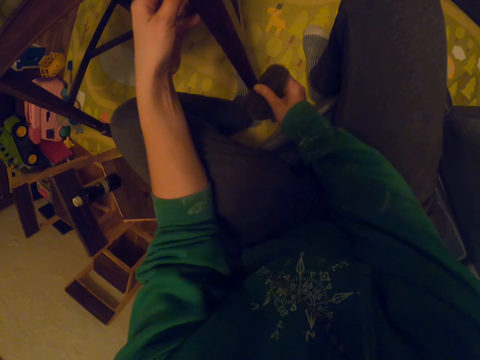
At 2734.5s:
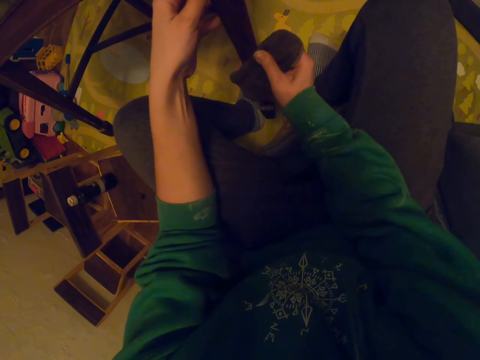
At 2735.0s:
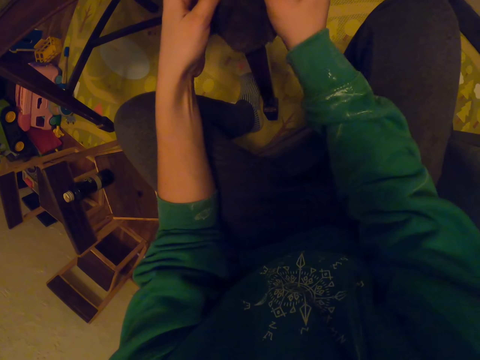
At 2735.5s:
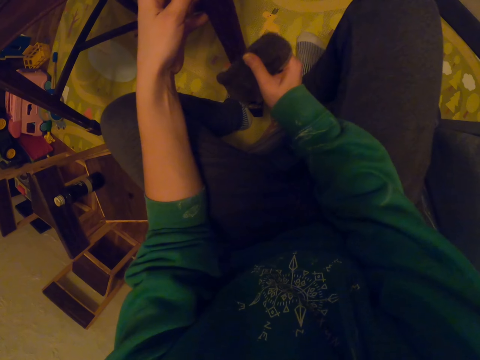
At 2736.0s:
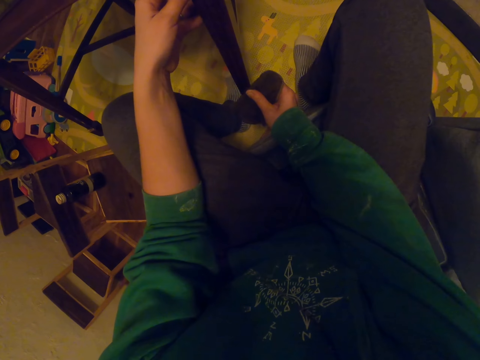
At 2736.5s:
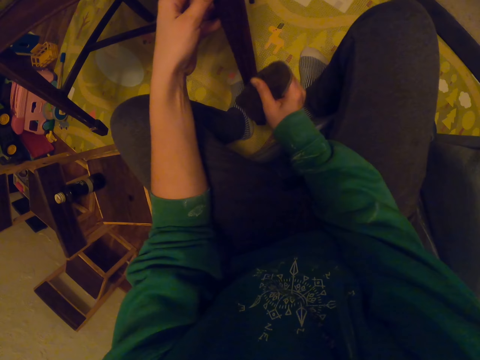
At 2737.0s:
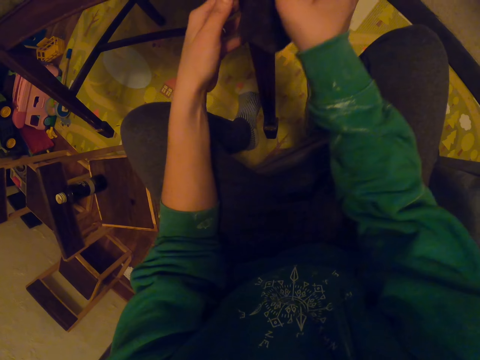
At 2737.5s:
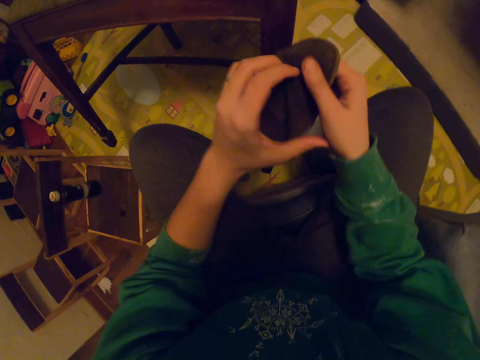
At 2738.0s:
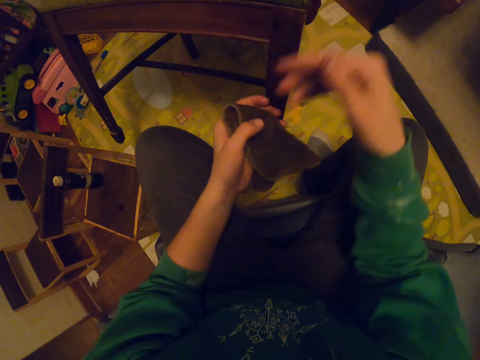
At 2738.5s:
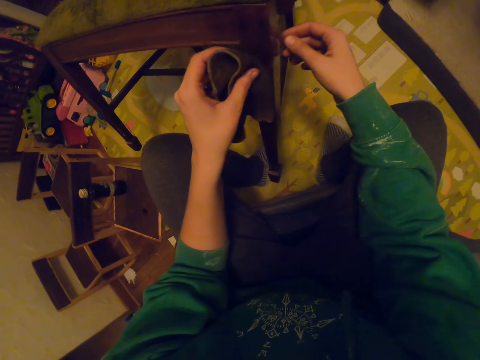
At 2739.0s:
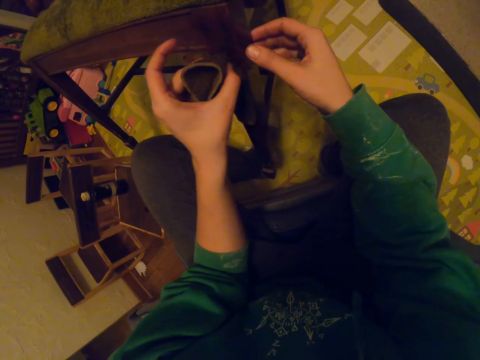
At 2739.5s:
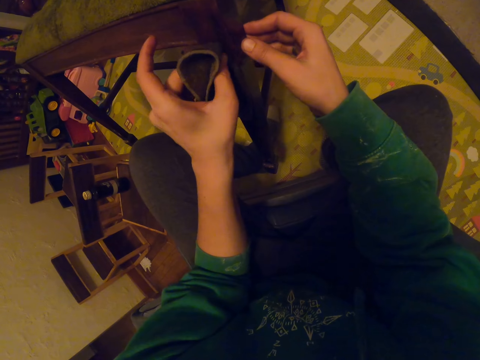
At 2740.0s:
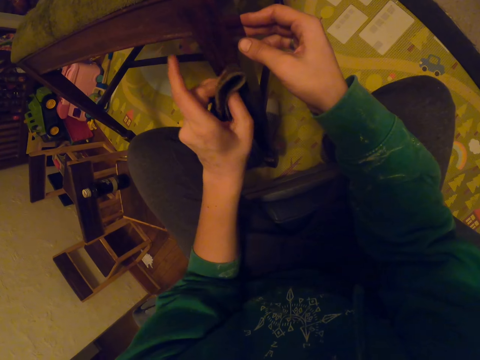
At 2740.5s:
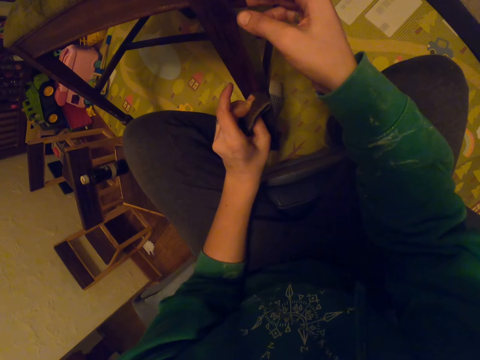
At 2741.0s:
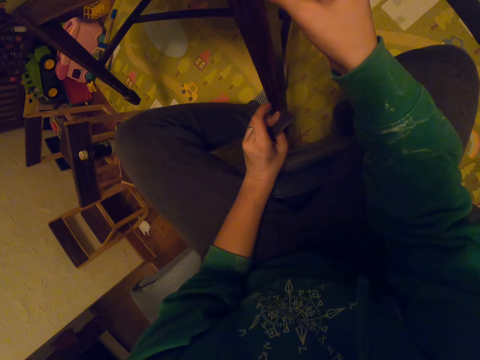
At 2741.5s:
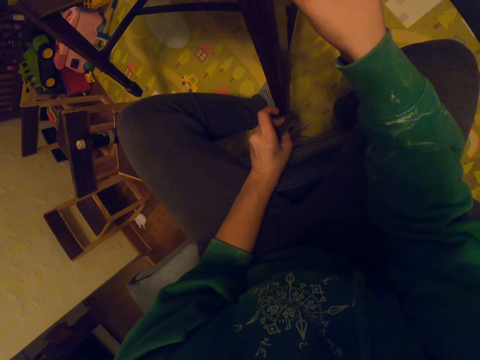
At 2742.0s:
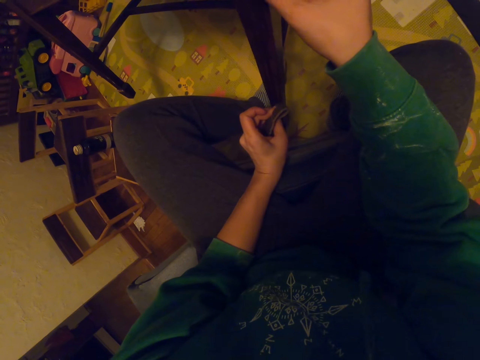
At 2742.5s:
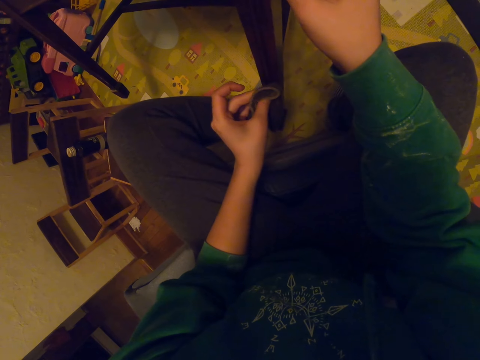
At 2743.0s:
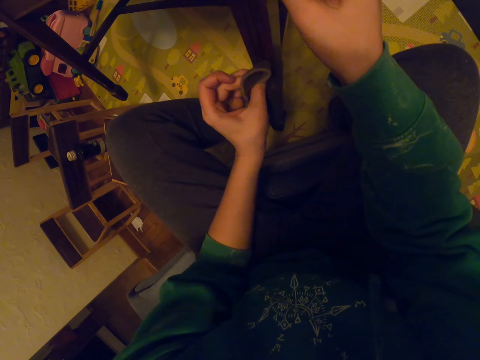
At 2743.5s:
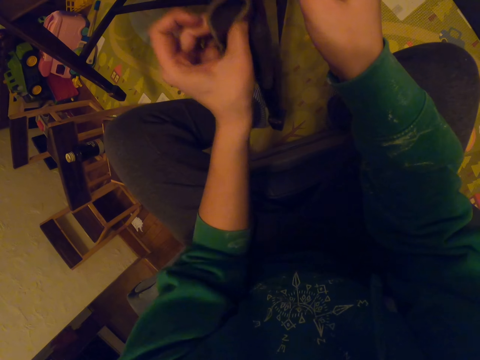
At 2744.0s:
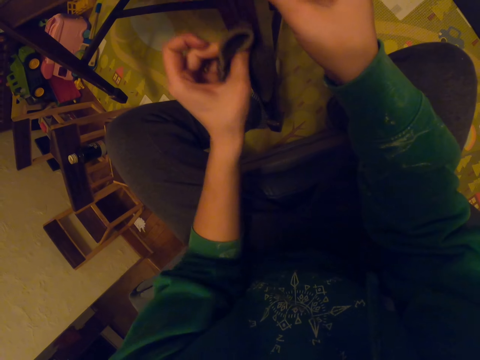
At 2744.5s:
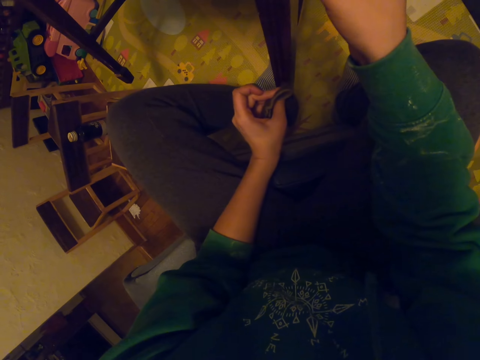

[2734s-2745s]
The camera wearer passes the towel to the left hand. They wipe the chair.

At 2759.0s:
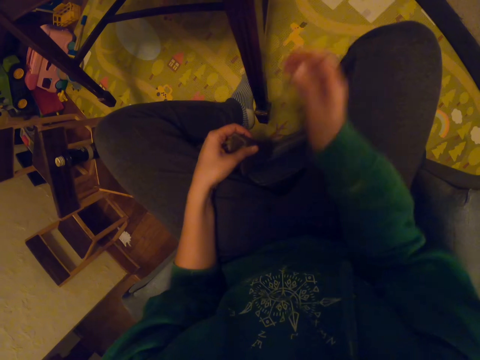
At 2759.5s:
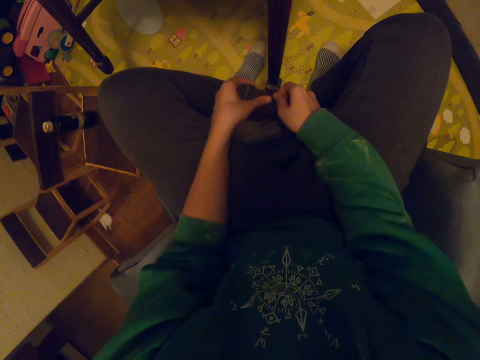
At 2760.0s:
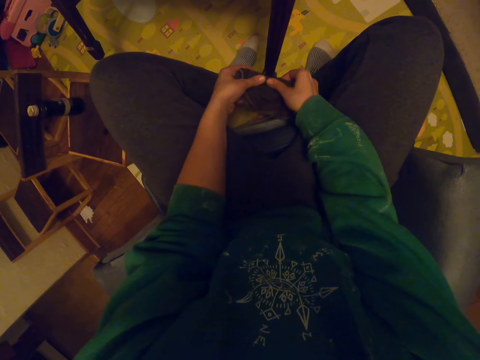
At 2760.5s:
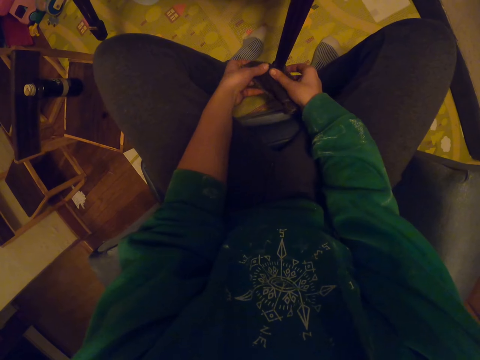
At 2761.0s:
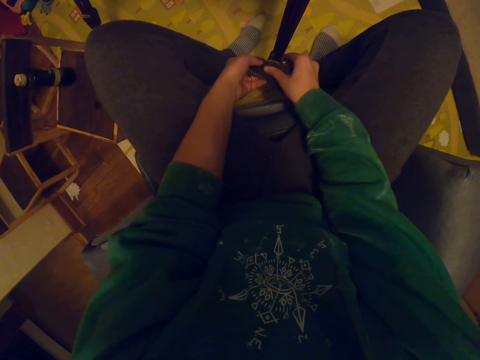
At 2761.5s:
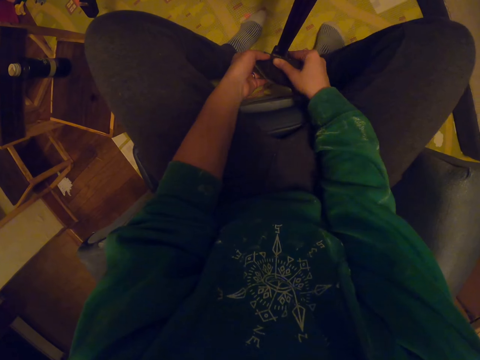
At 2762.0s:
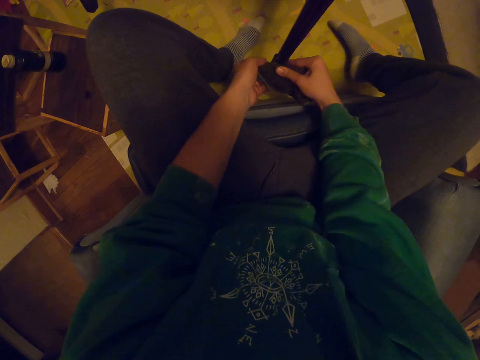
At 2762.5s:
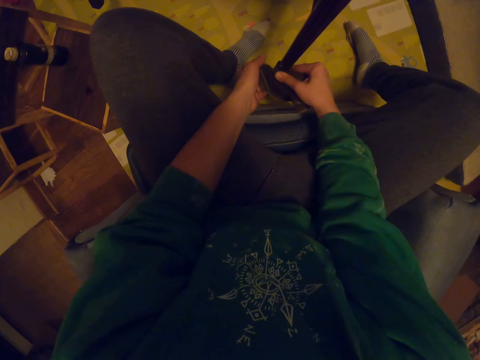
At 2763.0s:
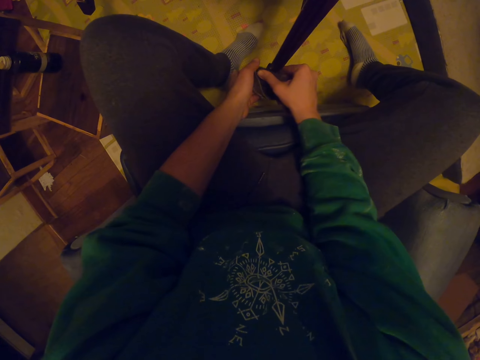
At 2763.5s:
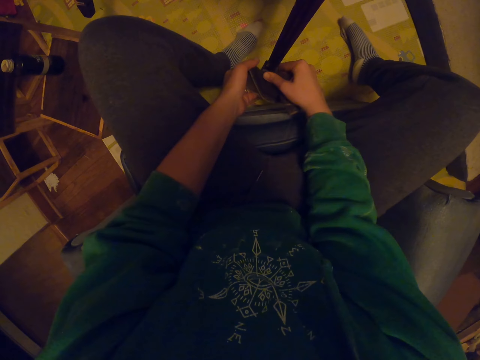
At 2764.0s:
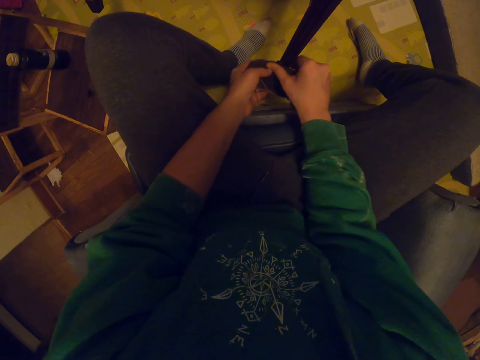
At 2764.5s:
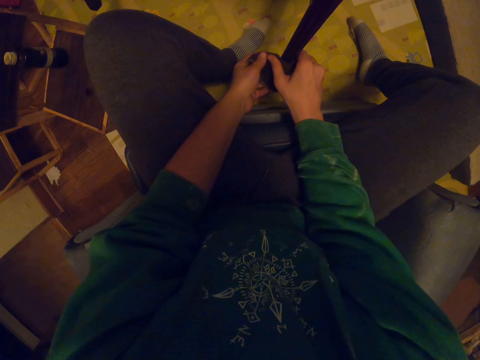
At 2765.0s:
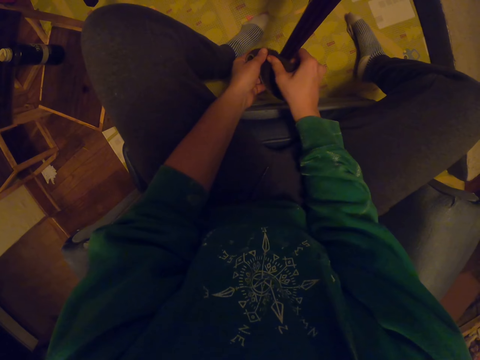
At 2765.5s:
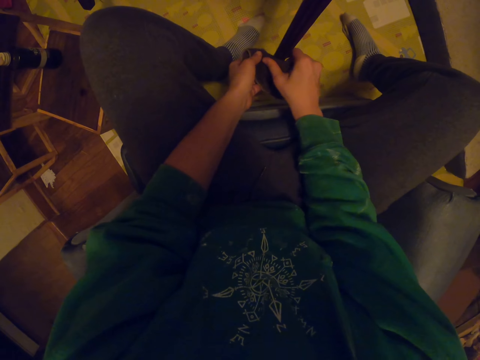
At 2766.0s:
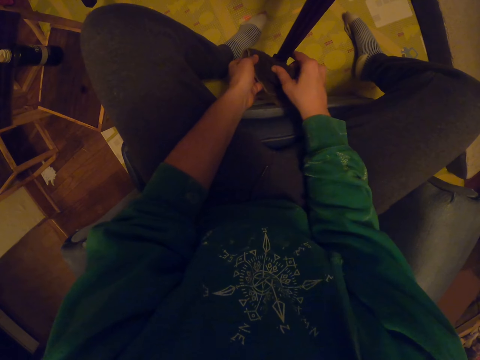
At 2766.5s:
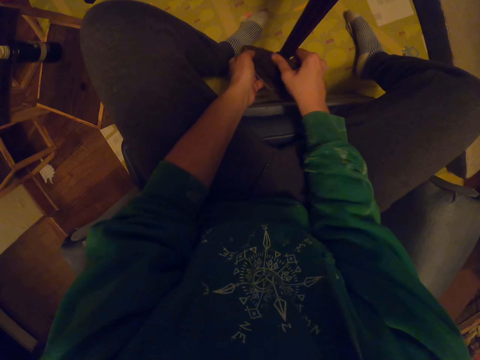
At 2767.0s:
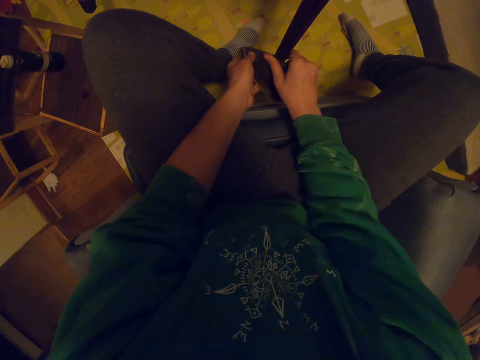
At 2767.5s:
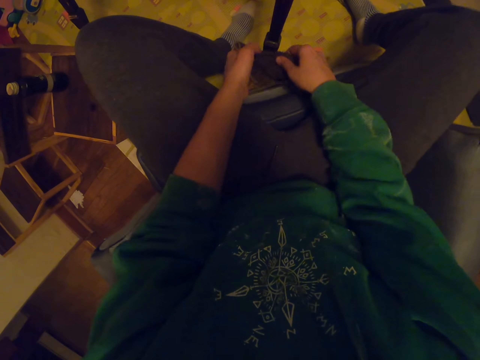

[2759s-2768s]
The camera wearer holds the towel with both hands. They wipe the chair.

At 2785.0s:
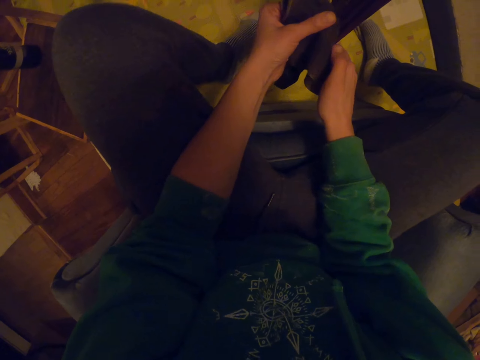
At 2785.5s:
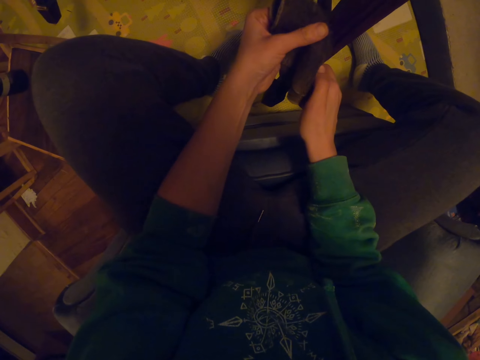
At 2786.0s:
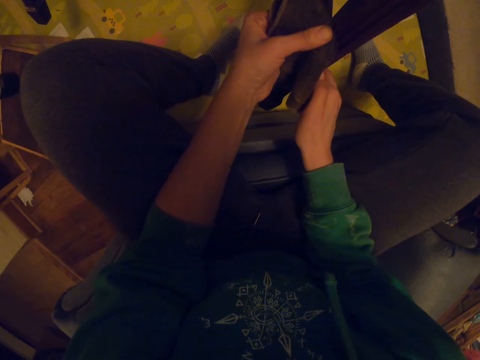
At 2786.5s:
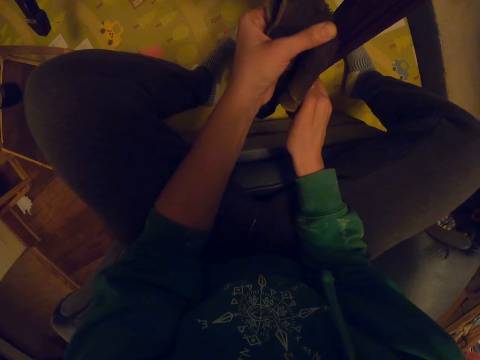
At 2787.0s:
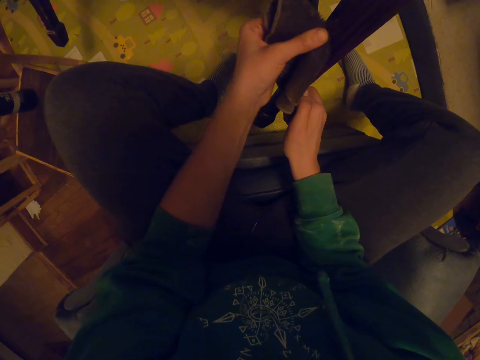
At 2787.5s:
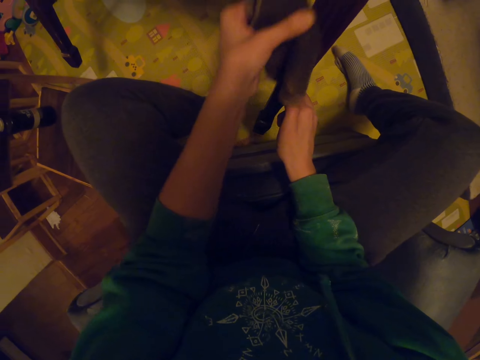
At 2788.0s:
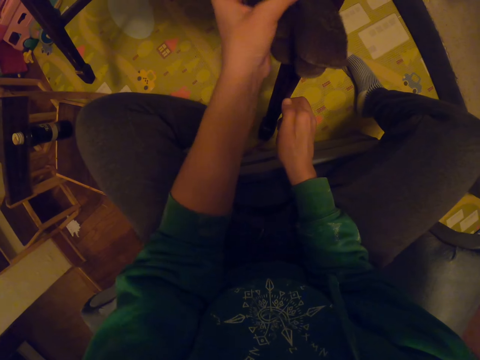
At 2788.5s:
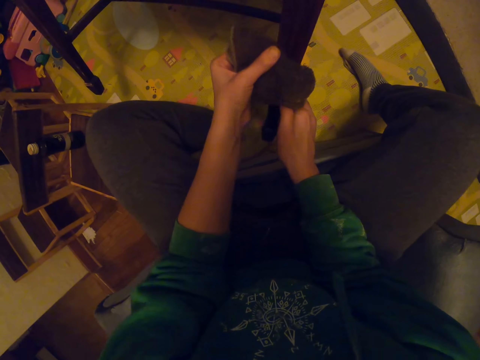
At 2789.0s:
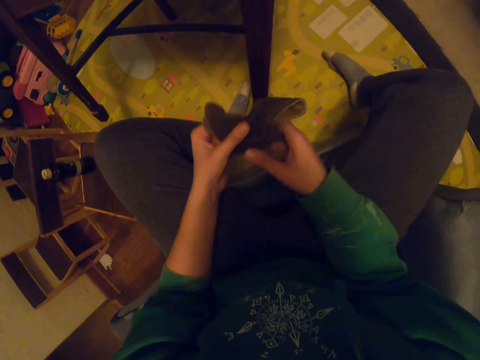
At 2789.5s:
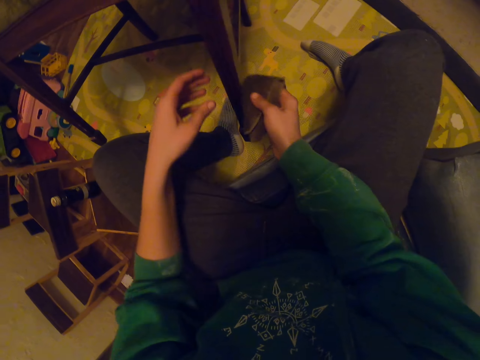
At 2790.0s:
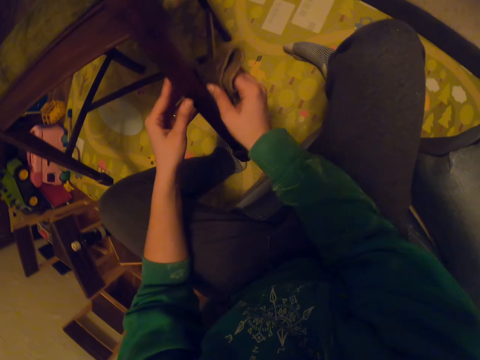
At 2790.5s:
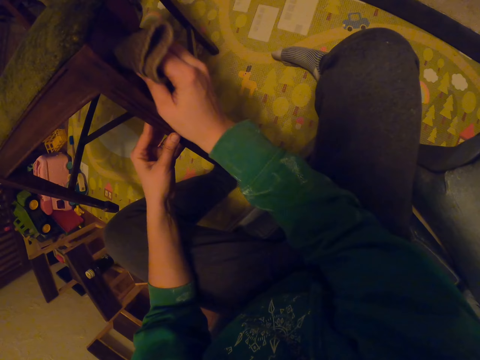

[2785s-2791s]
The camera wearer holds the towel with the left hand. They wipe the chair. They pass the towel to the right hand. They wipe the chair.
